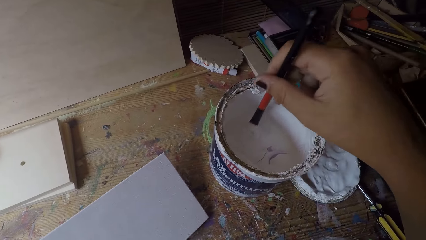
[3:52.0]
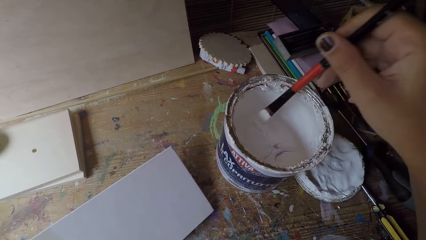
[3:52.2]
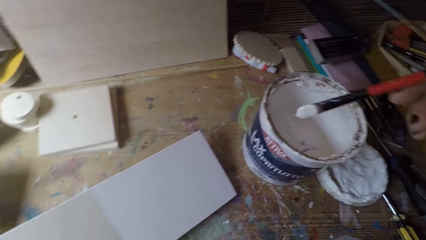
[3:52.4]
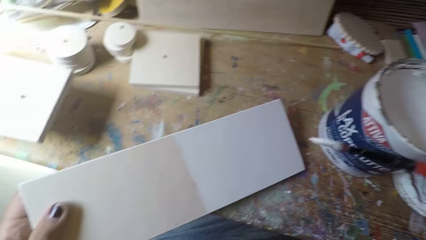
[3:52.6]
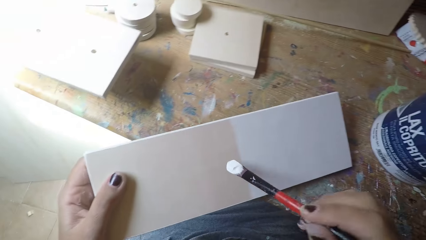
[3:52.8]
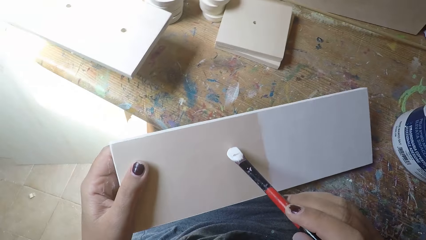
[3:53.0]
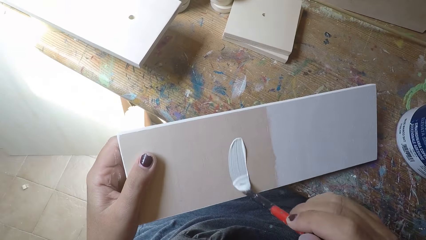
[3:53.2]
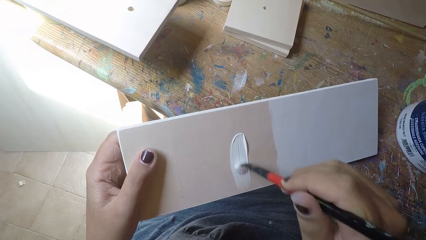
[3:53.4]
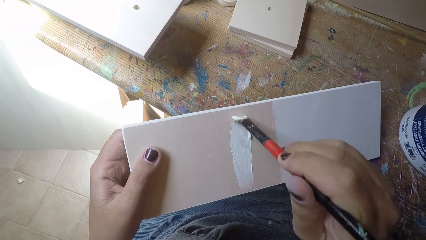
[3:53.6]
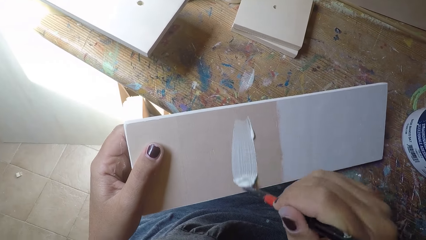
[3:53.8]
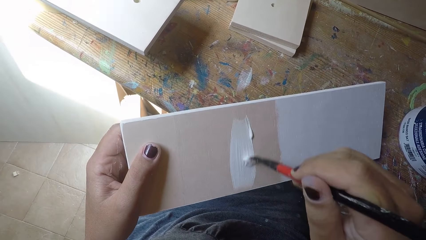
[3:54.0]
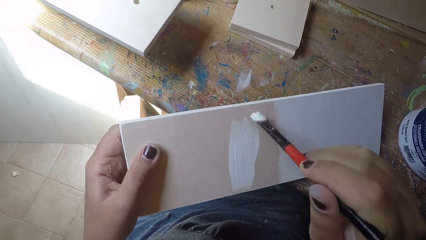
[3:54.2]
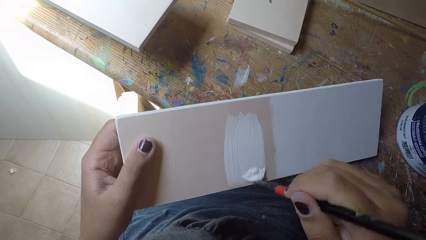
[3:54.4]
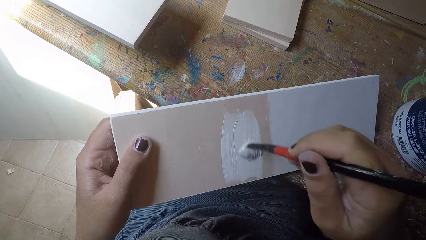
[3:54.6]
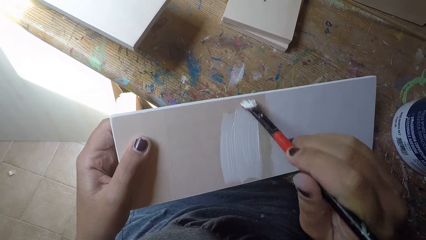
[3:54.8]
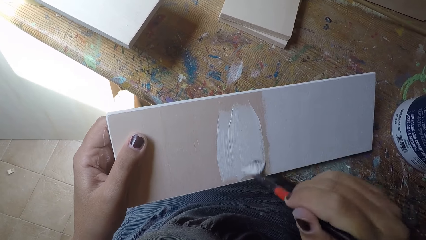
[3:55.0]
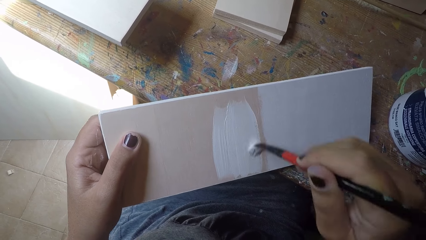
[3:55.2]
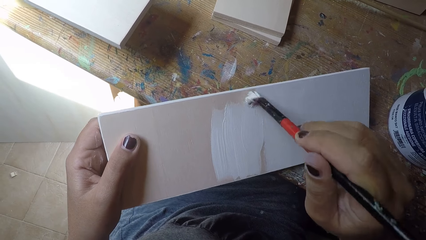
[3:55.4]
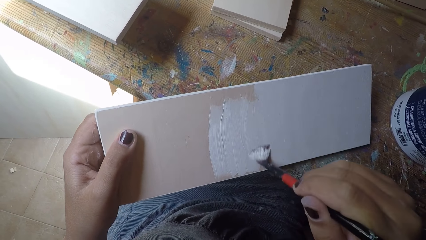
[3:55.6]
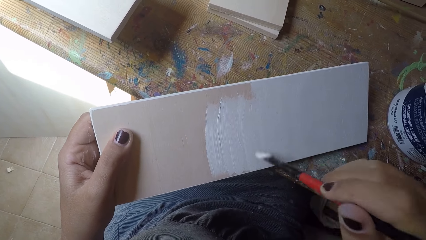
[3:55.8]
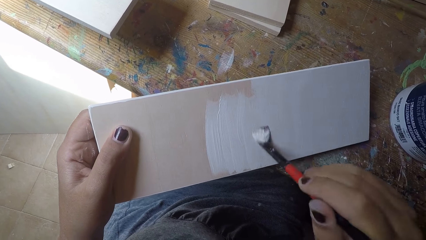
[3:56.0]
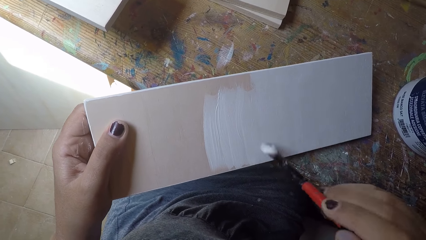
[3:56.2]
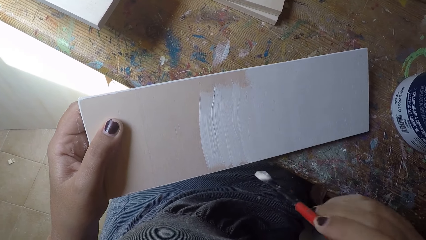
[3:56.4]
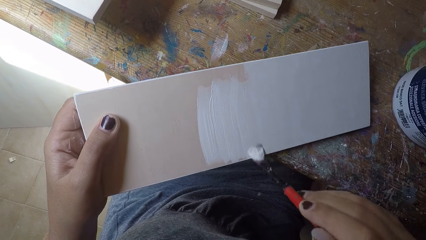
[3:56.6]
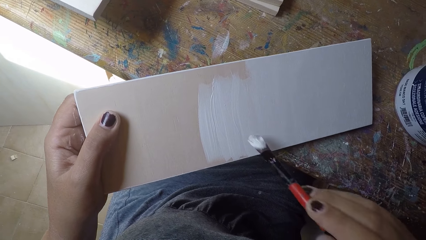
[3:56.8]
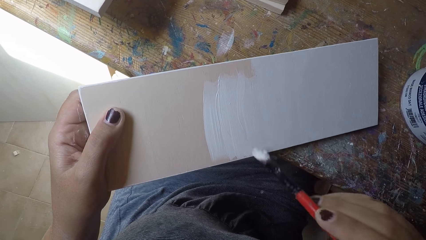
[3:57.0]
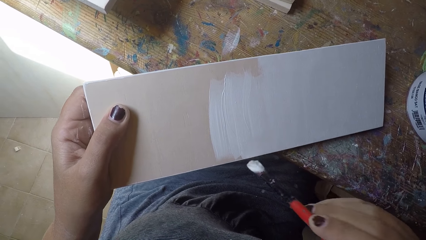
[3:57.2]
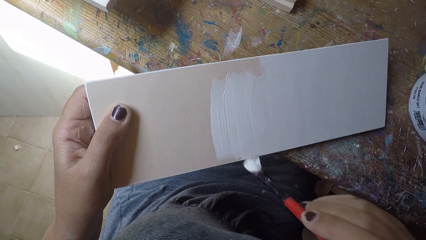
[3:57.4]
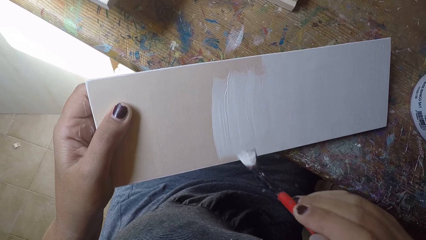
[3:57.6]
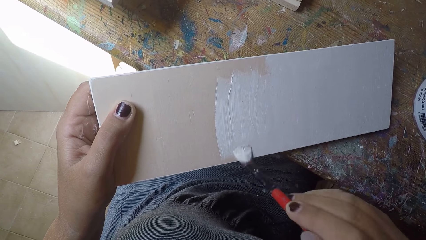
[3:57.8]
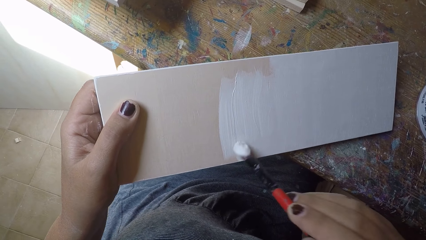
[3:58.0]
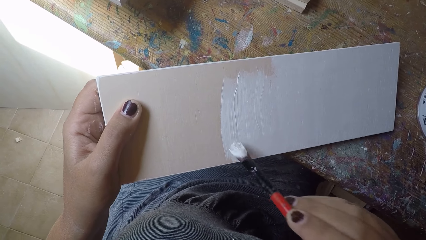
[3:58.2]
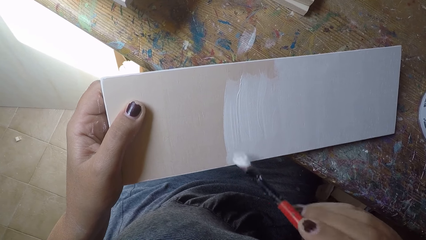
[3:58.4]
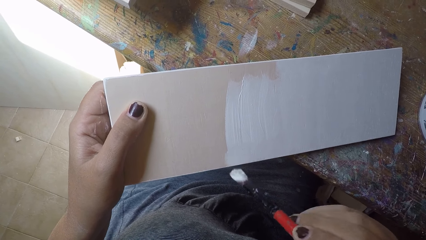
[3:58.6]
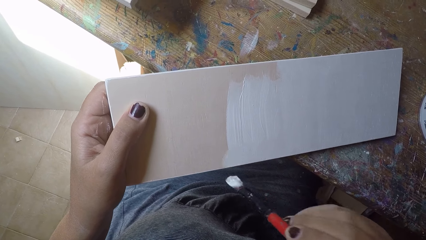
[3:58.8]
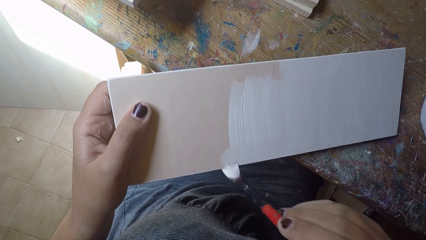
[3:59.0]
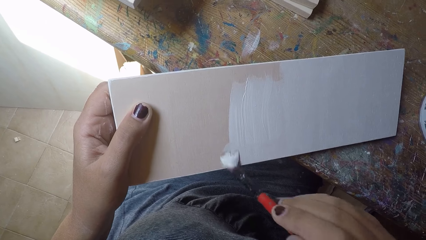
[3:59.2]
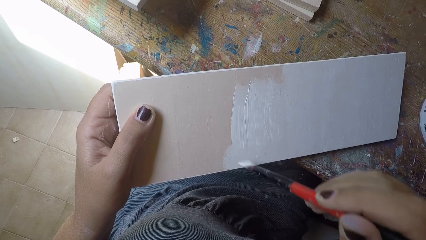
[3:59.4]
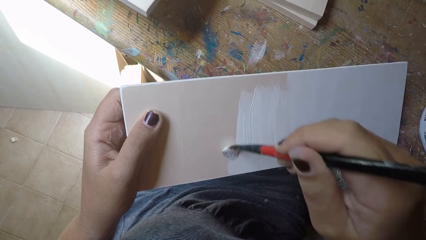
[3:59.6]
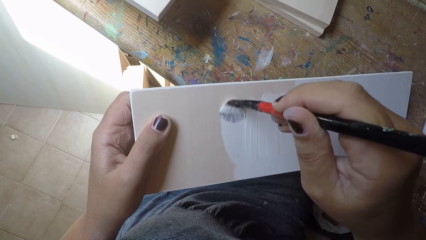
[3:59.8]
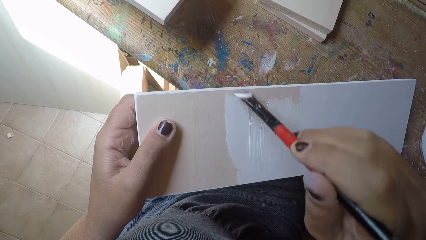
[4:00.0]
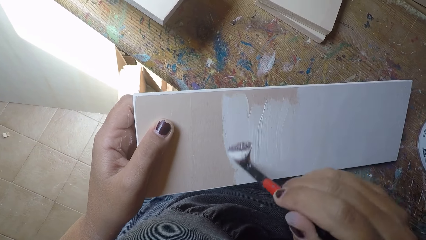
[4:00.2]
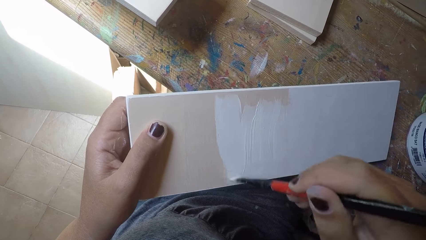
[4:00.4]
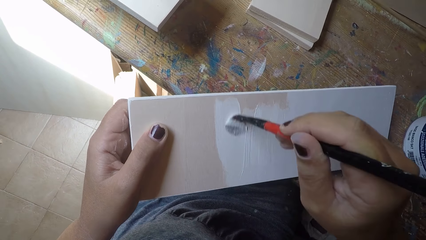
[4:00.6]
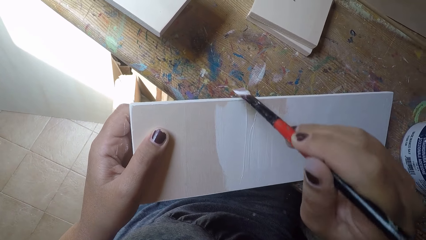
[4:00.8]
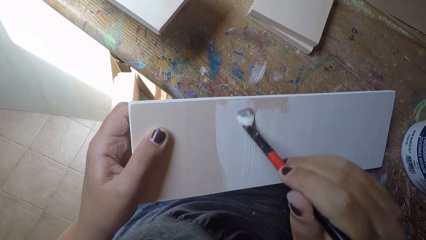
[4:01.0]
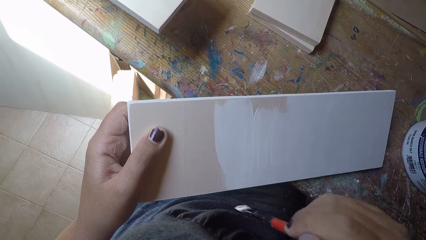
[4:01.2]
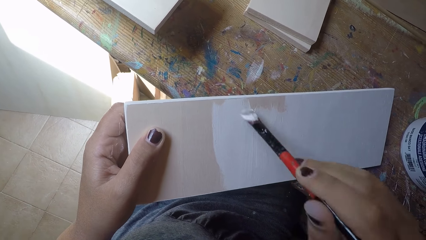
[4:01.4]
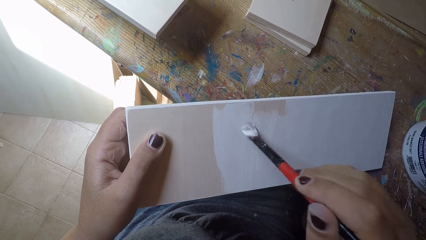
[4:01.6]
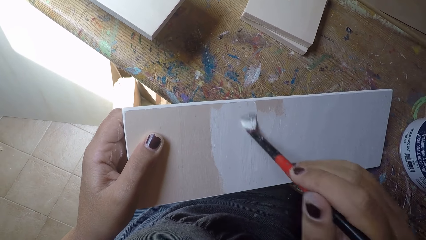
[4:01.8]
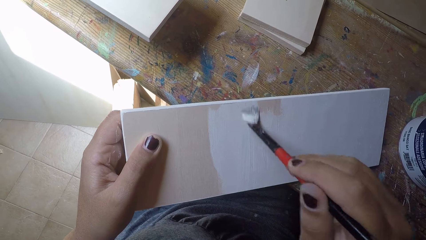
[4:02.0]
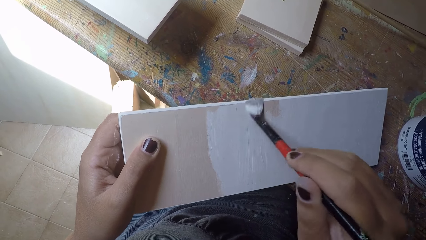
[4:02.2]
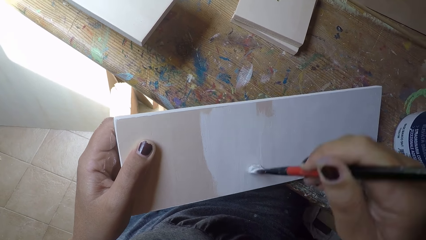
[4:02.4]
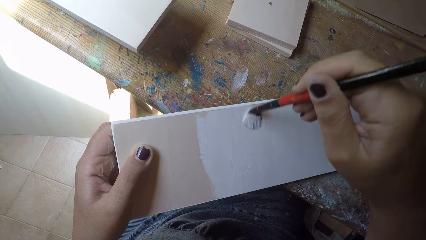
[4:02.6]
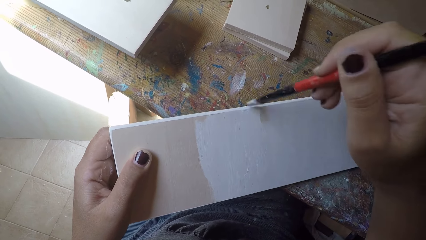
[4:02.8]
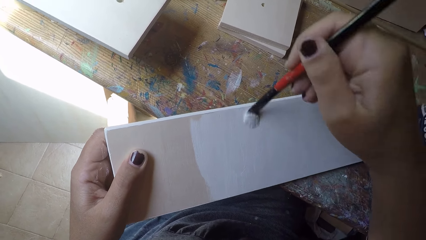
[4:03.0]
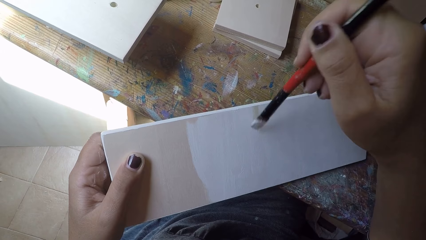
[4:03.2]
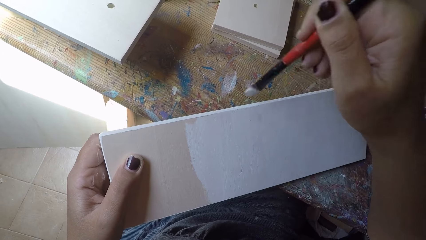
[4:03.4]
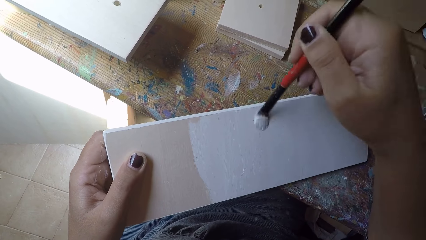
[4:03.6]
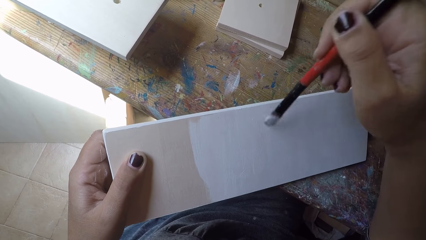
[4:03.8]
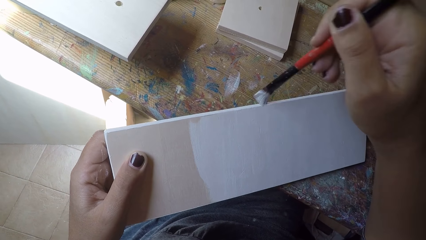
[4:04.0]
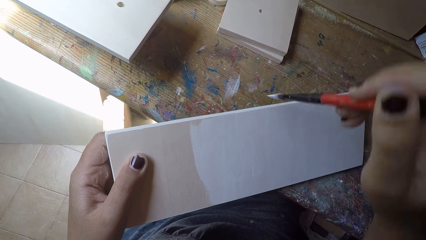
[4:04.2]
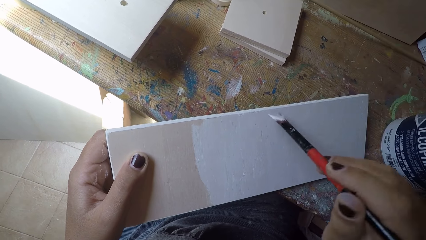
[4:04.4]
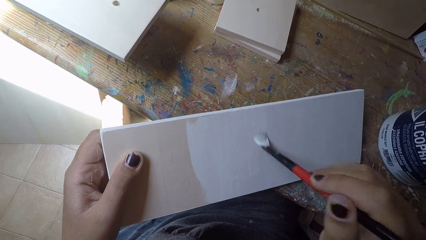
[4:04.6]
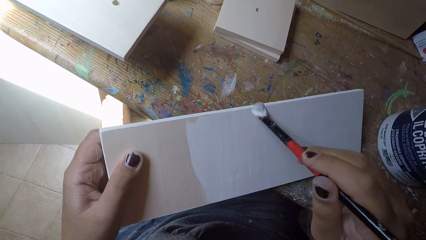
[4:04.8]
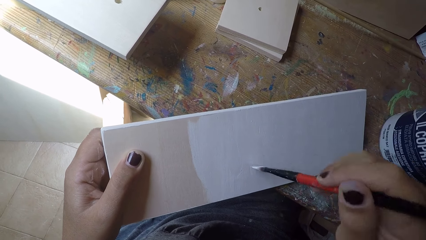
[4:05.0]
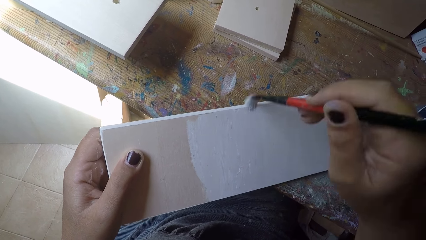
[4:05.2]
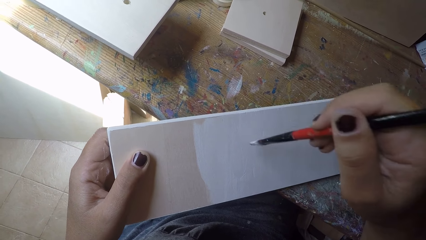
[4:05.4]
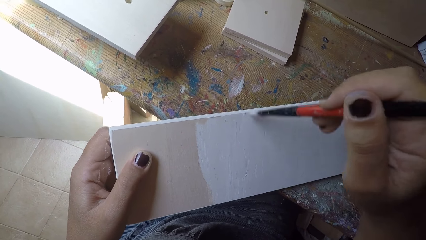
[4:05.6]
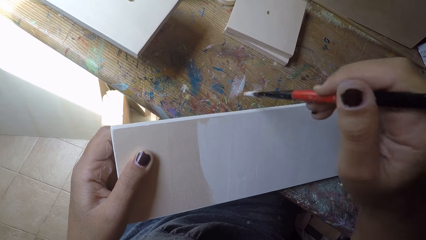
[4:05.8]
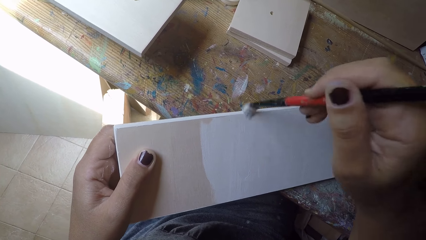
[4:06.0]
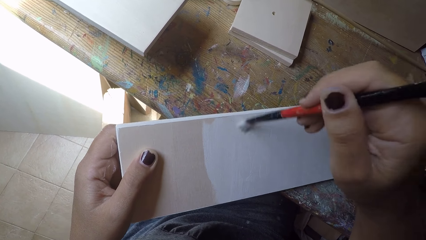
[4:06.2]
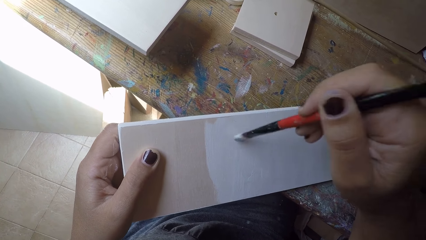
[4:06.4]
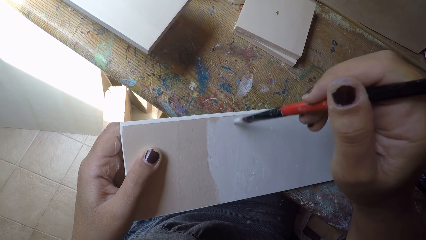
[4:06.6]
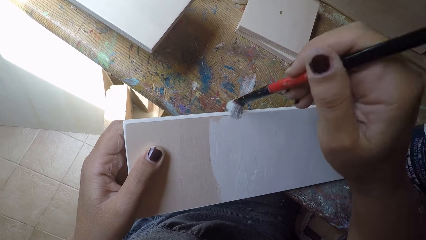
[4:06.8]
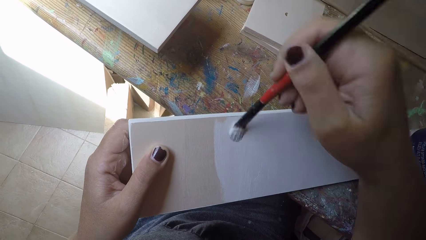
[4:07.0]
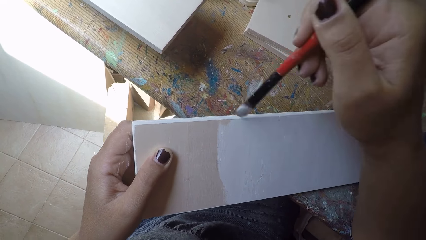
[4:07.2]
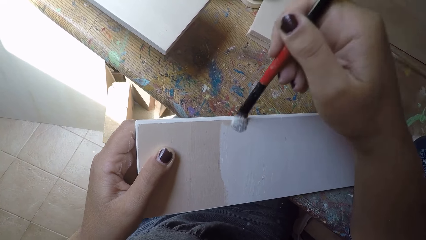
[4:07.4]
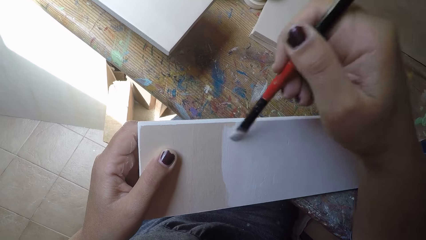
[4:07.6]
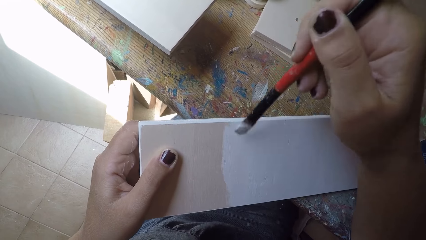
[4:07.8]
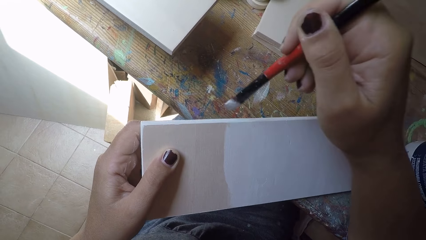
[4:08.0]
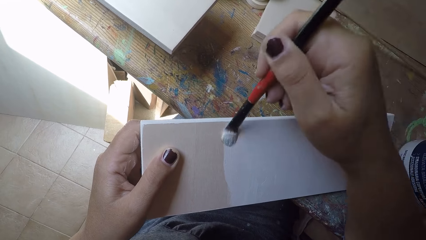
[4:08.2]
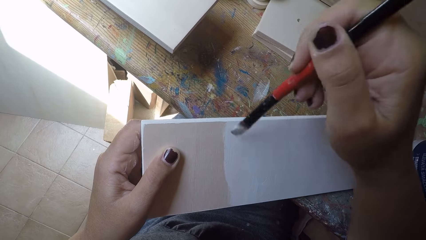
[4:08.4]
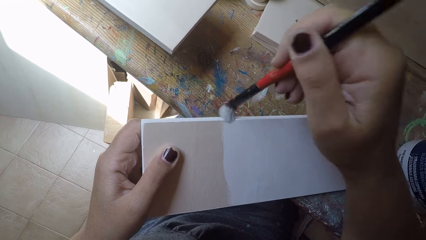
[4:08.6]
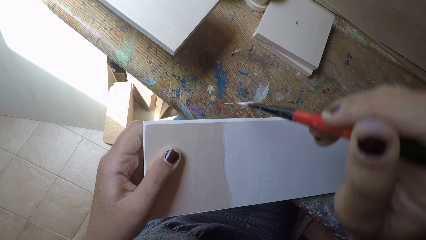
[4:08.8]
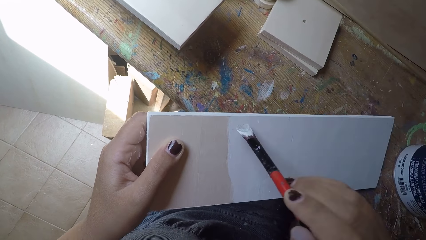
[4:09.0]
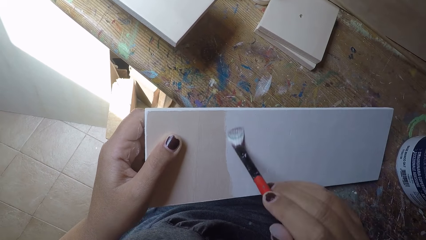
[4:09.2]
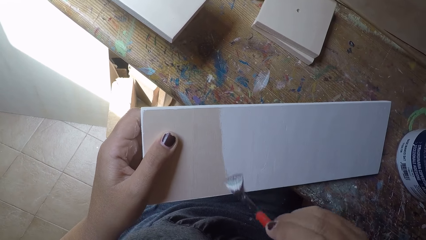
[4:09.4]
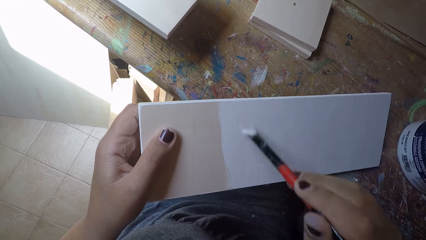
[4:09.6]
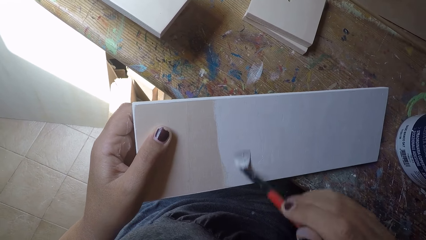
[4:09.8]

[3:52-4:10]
The camera wearer scoops out paint from the container with the paintbrush. They paint the other wood with the paintbrush.
